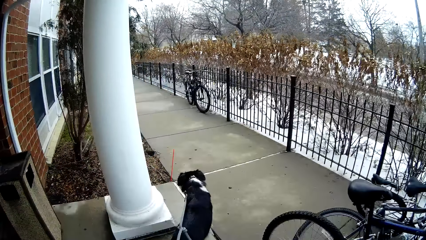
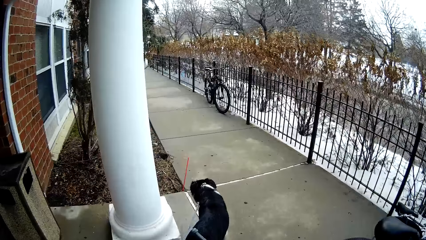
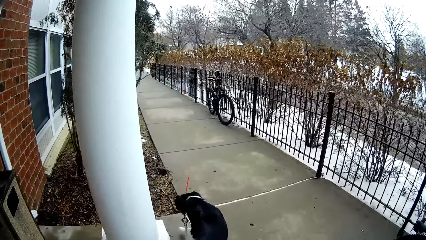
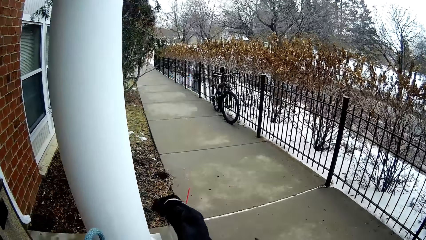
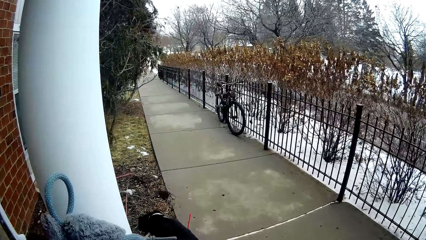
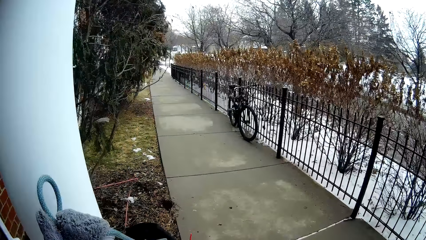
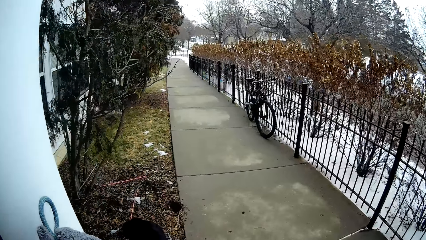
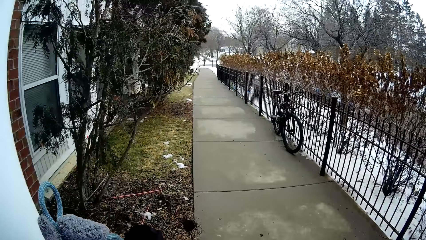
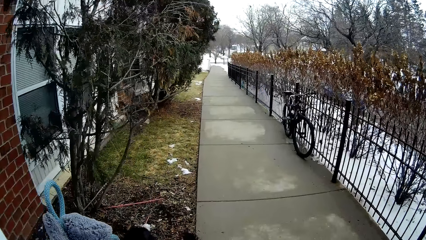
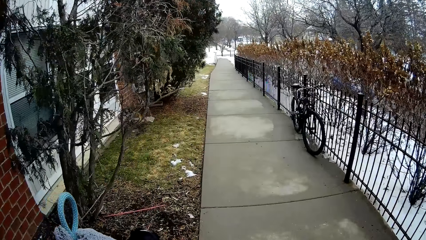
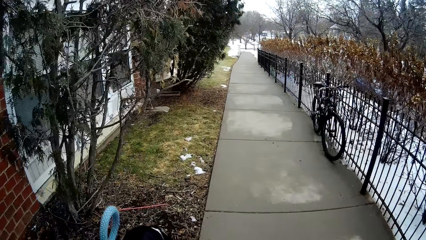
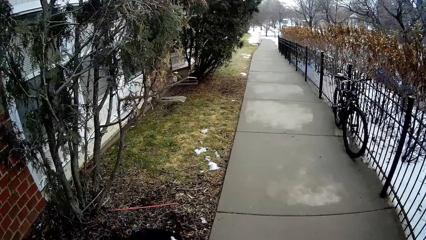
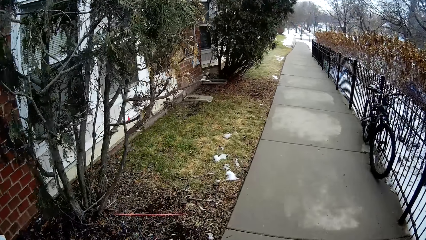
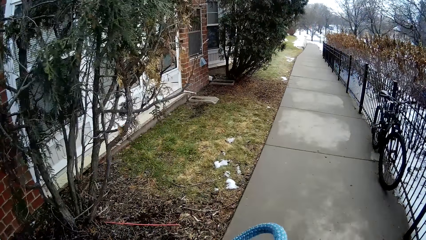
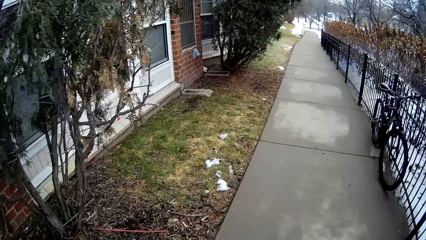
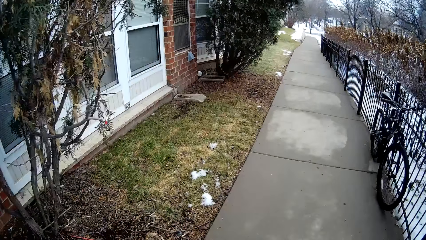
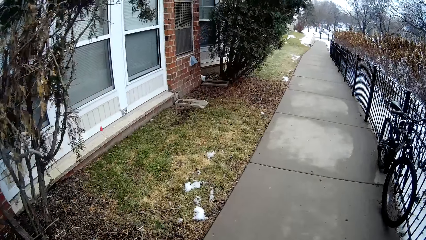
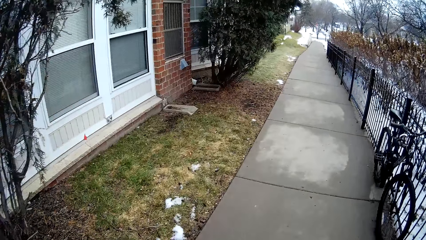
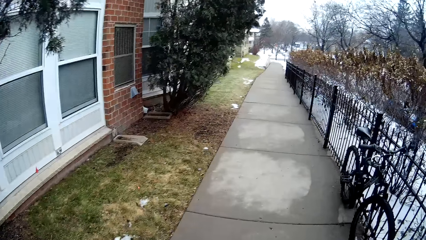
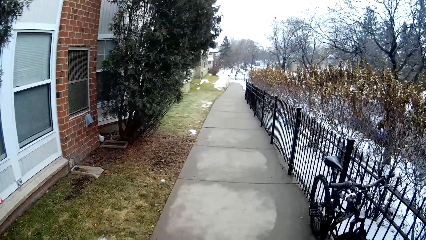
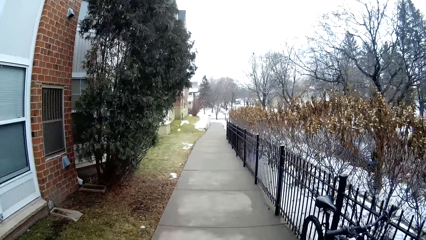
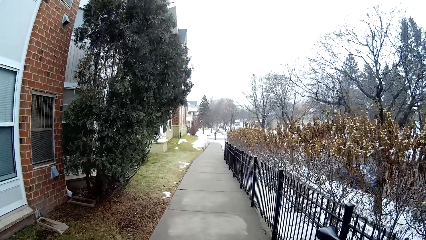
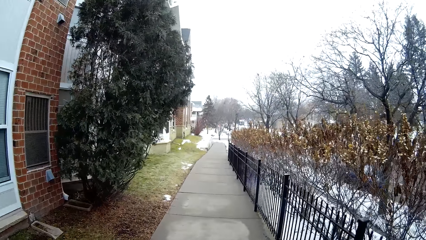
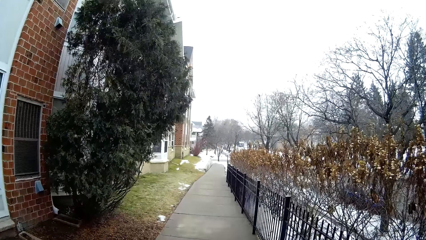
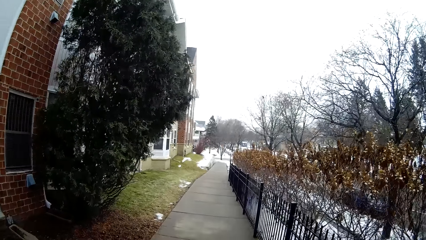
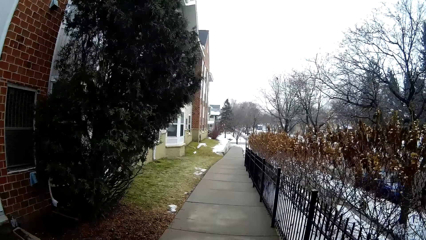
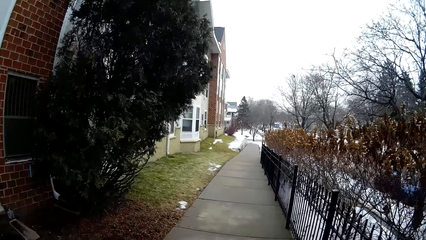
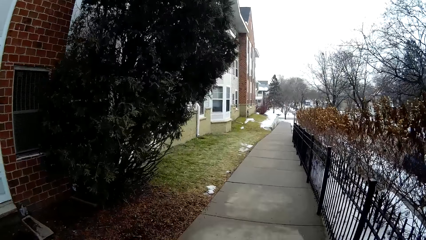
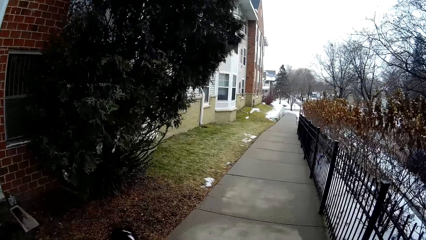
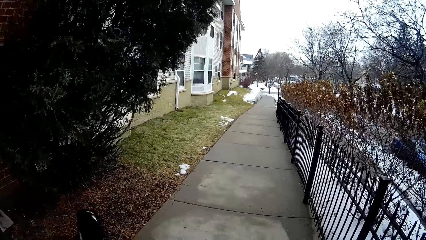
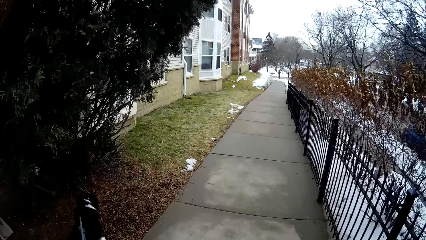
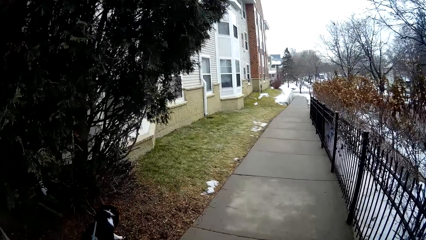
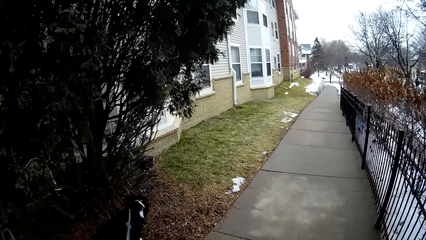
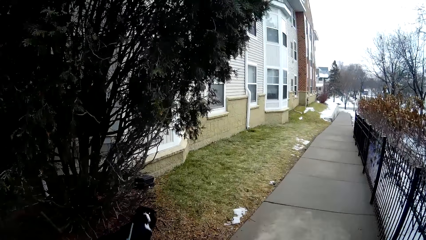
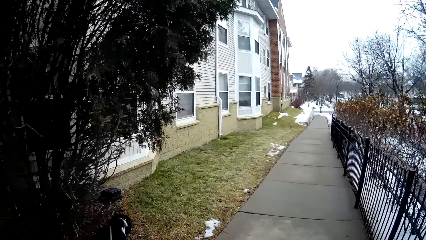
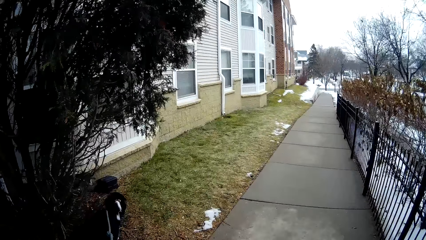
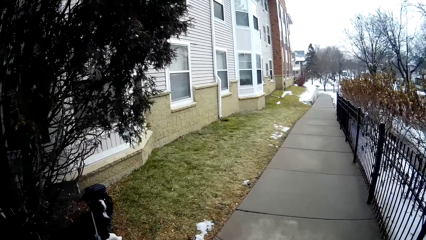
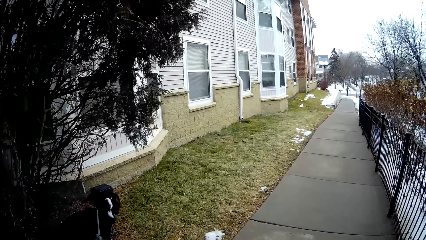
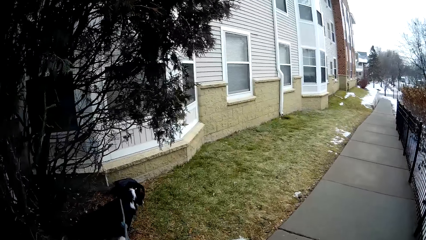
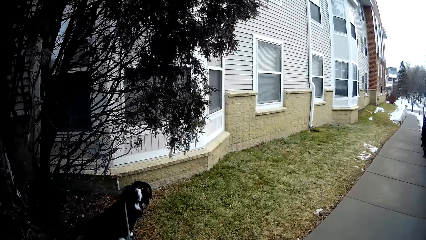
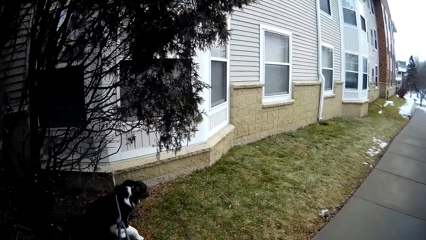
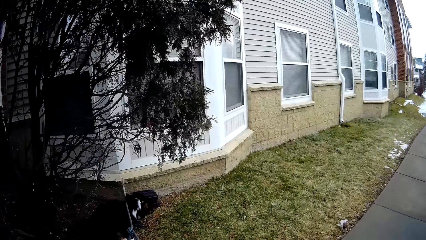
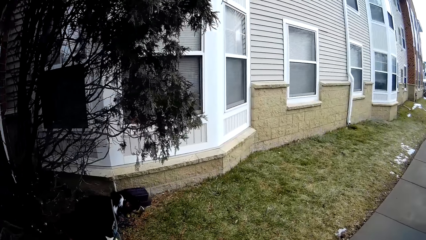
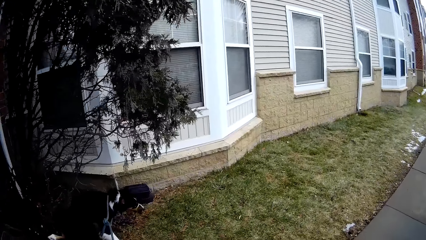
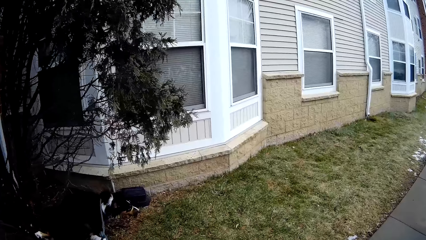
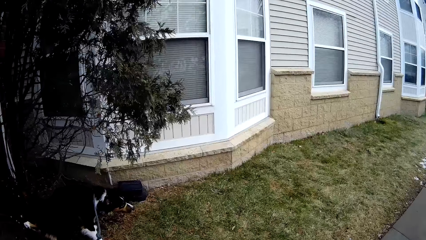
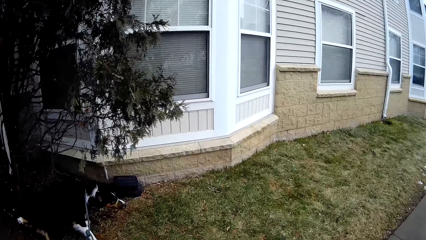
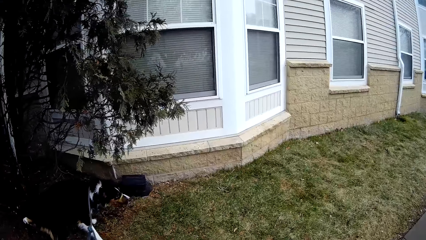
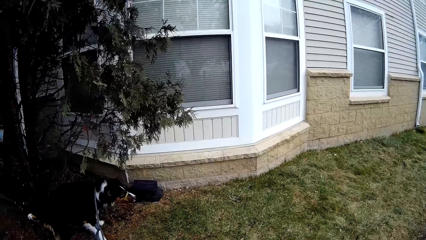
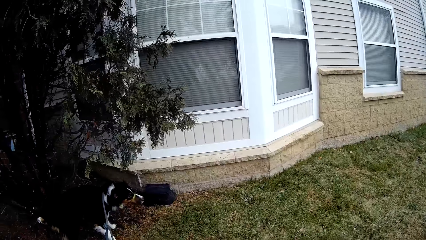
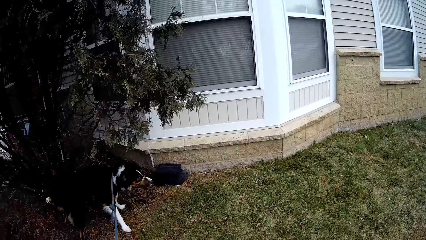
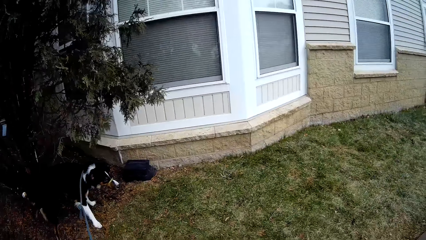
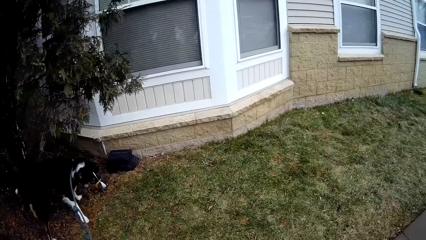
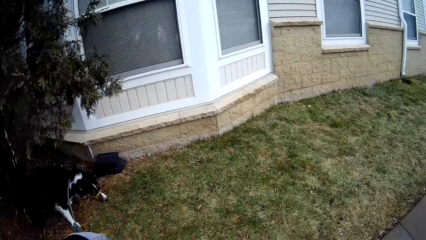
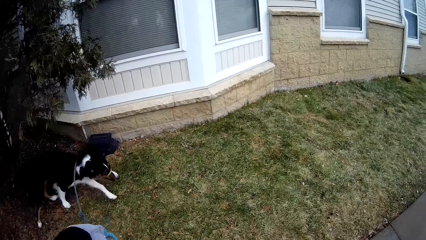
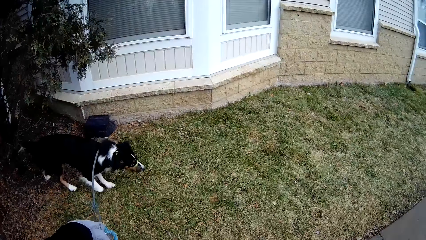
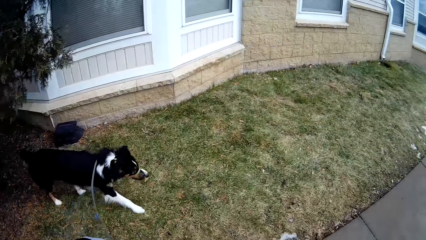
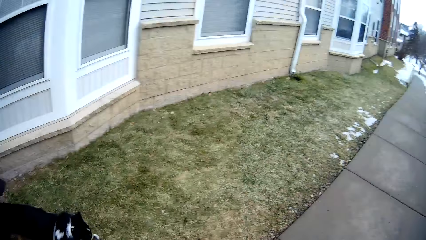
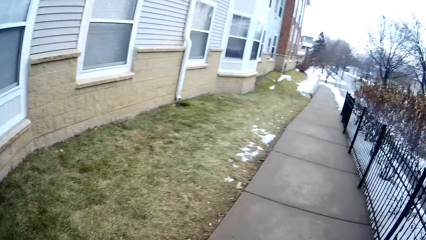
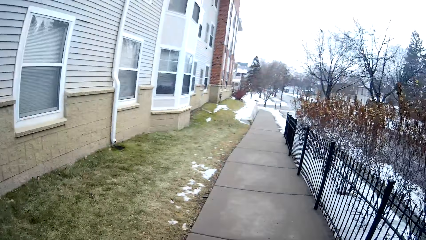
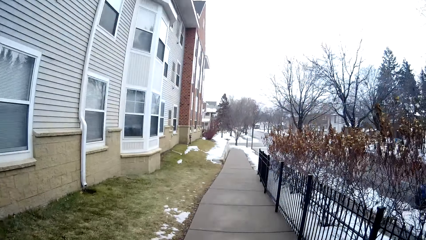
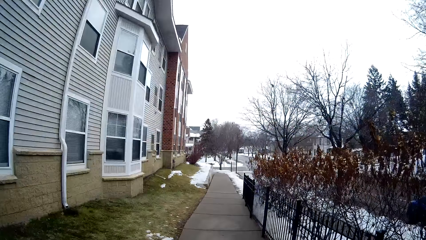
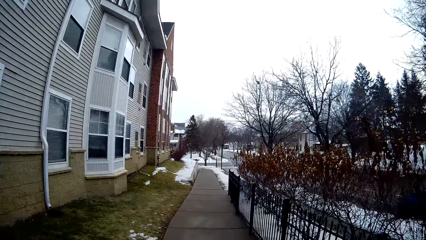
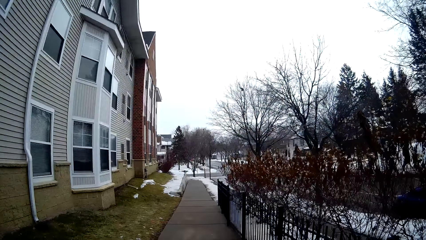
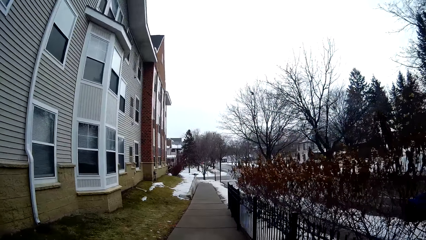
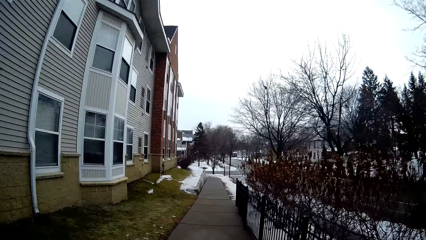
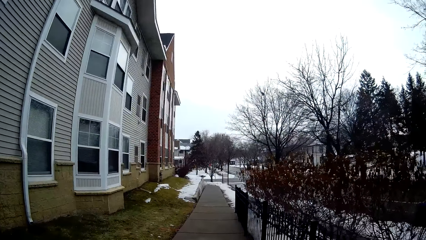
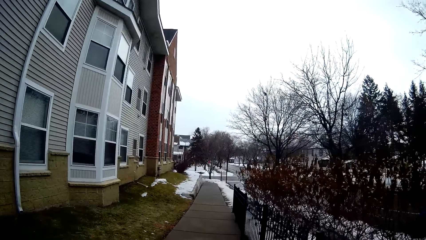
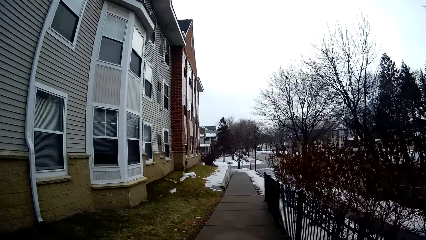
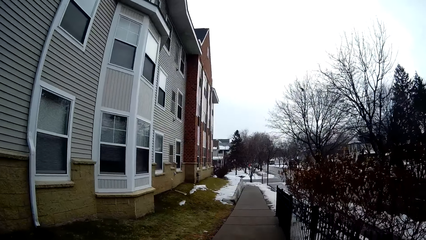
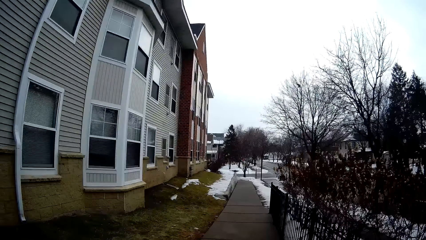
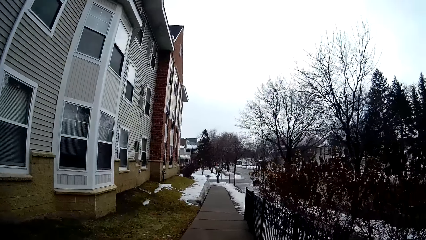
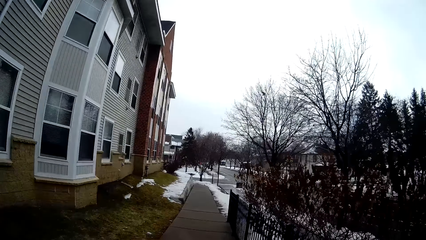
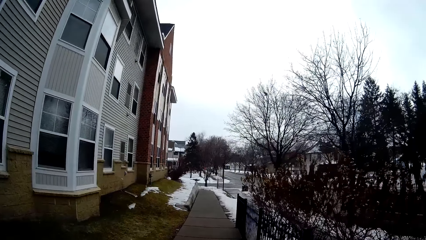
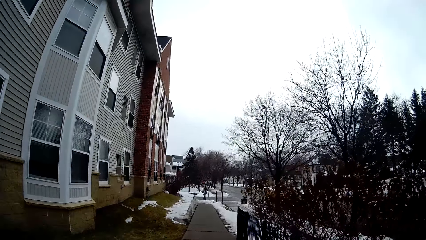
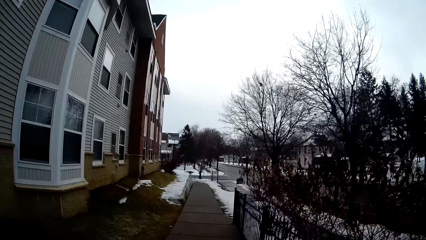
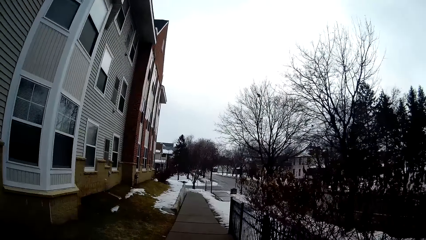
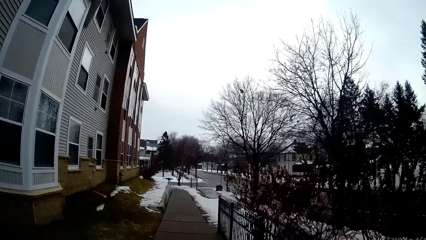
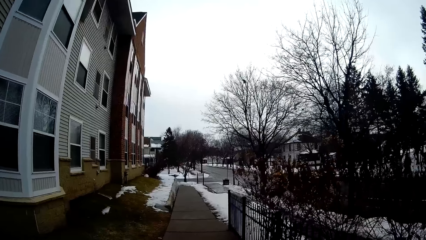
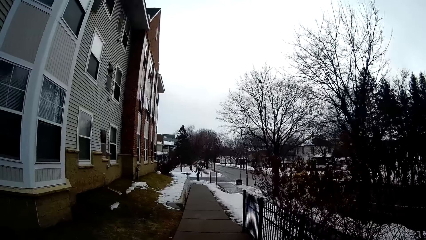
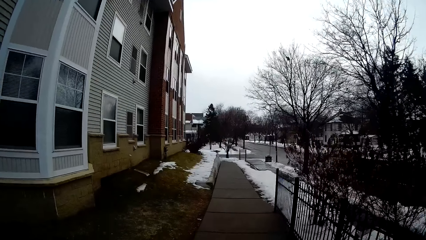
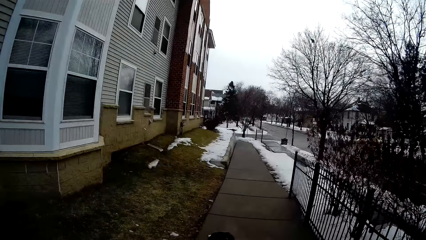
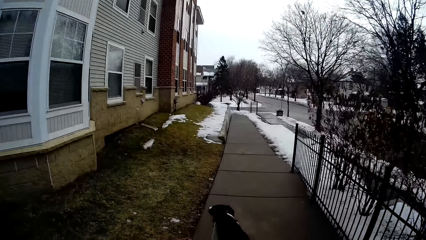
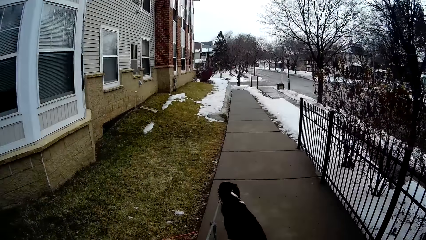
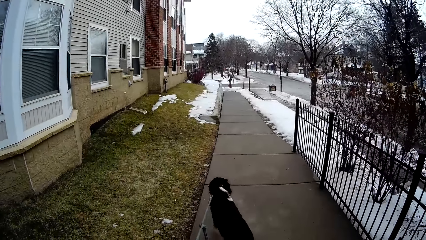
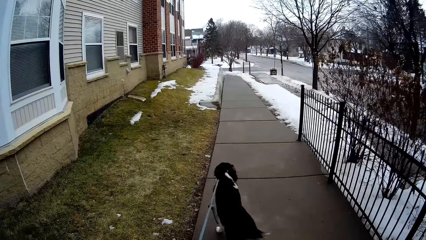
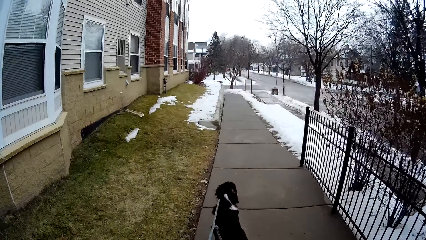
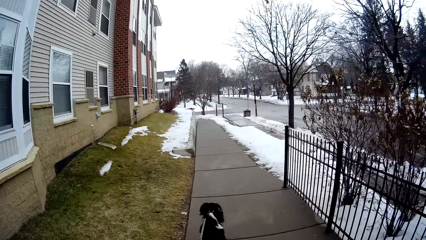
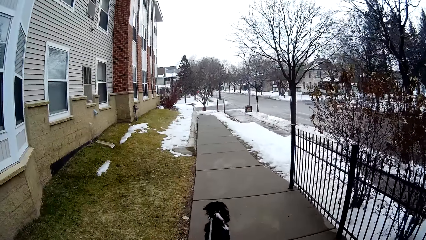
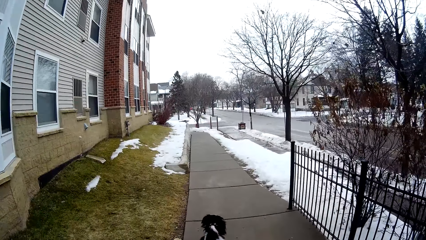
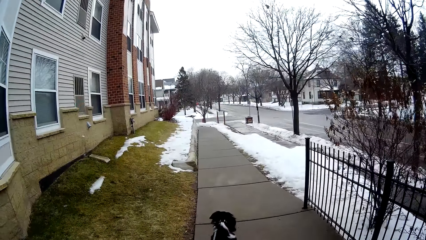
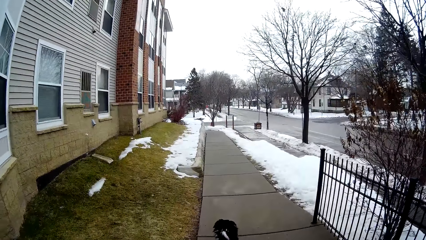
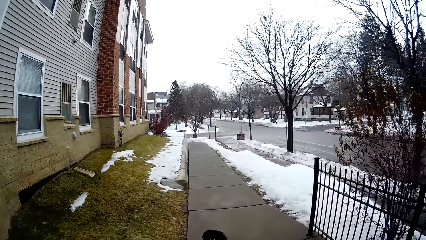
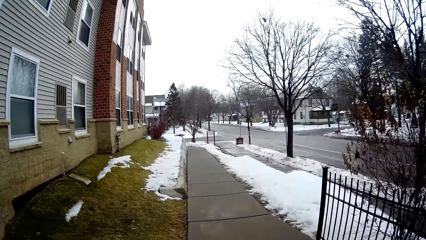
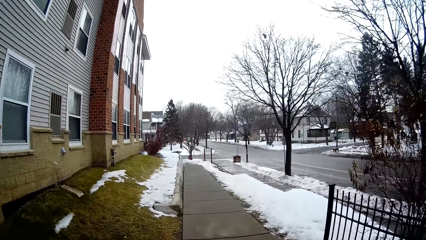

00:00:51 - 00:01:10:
The camera wearer walks through a sidewalk with the dog. They stand on the walkway. They walk on the walkway. They walk the dog on the walkway.
